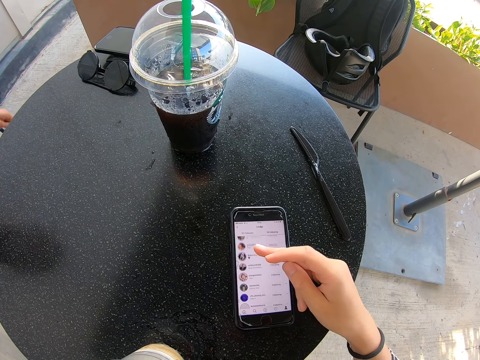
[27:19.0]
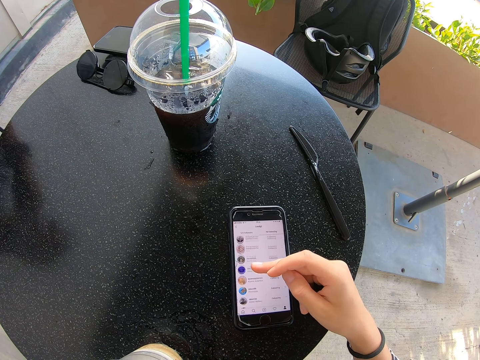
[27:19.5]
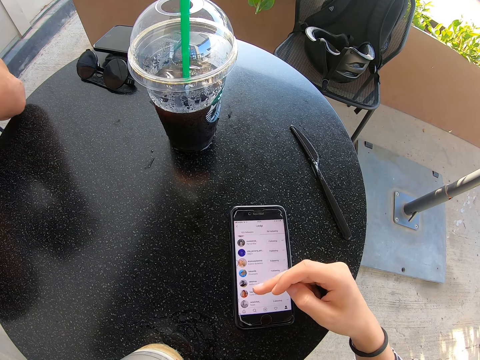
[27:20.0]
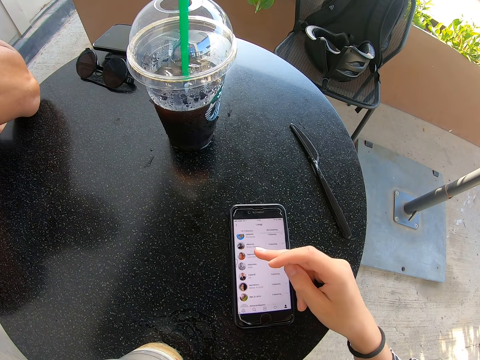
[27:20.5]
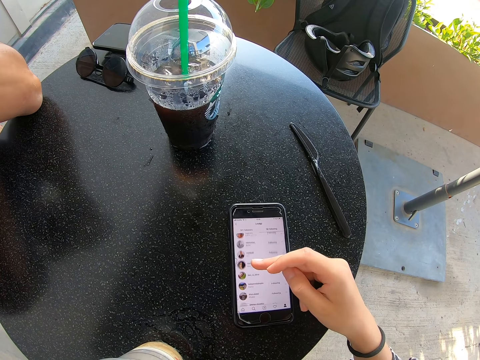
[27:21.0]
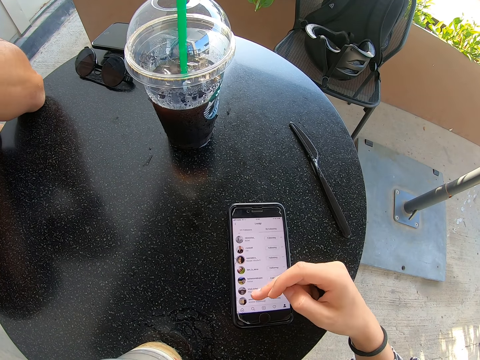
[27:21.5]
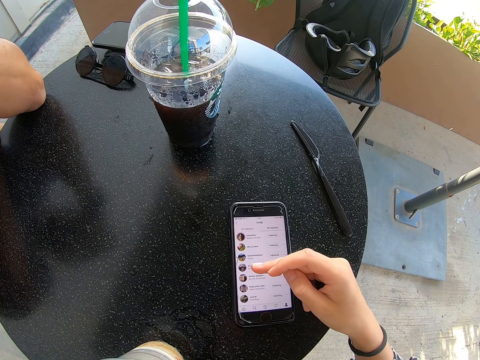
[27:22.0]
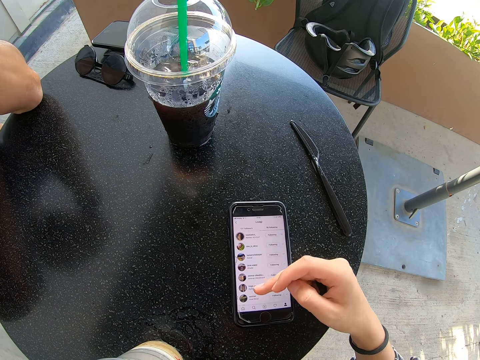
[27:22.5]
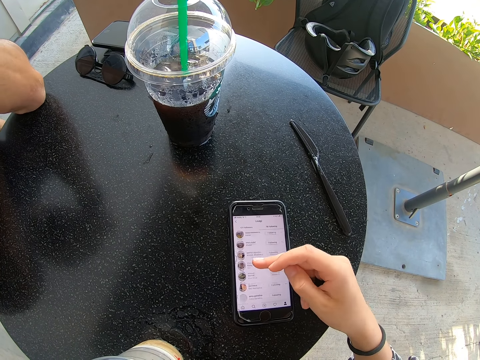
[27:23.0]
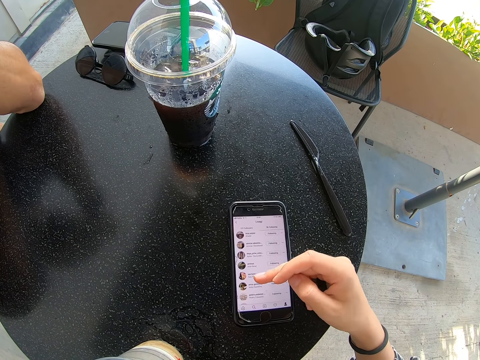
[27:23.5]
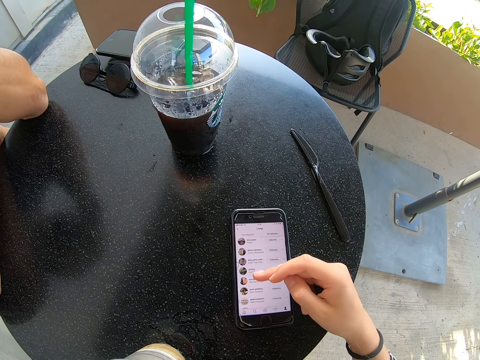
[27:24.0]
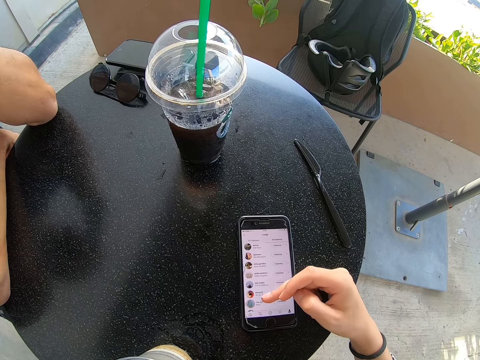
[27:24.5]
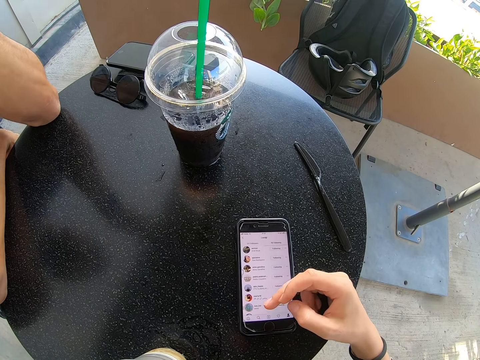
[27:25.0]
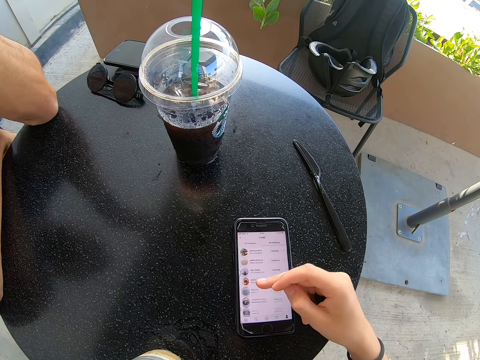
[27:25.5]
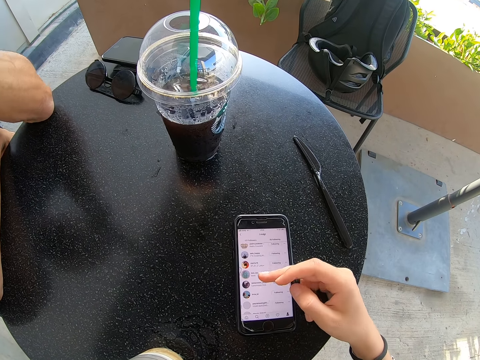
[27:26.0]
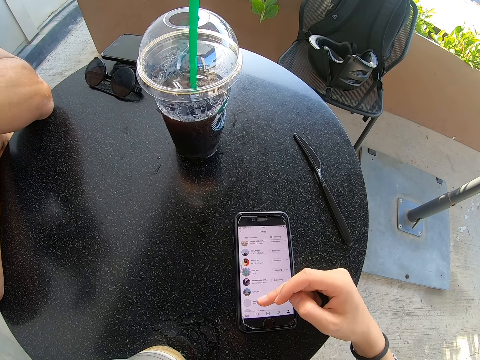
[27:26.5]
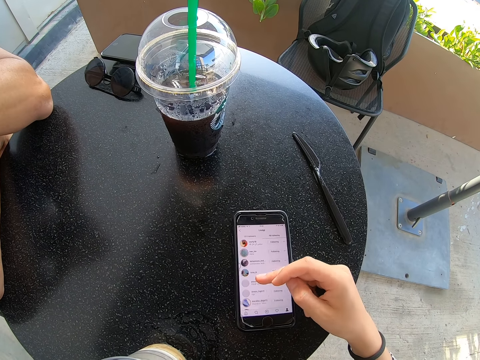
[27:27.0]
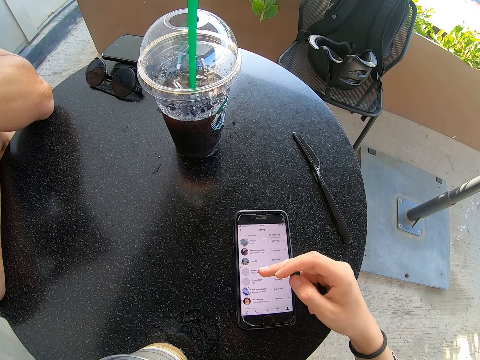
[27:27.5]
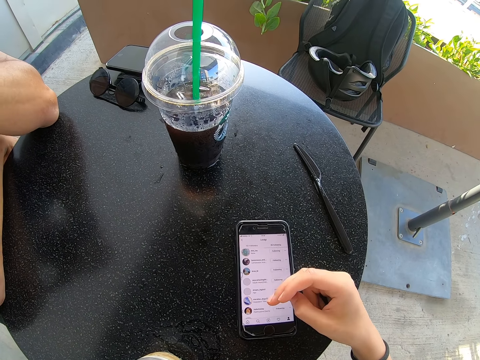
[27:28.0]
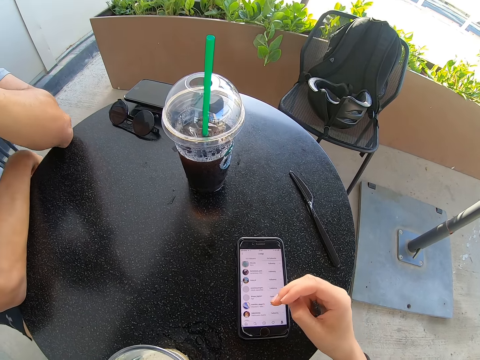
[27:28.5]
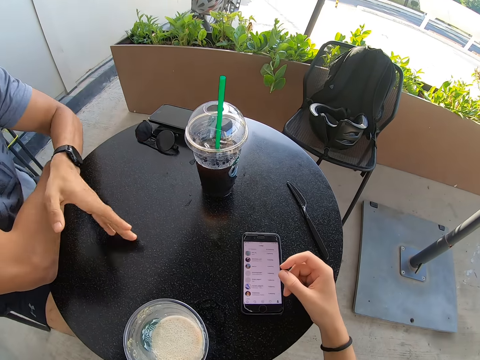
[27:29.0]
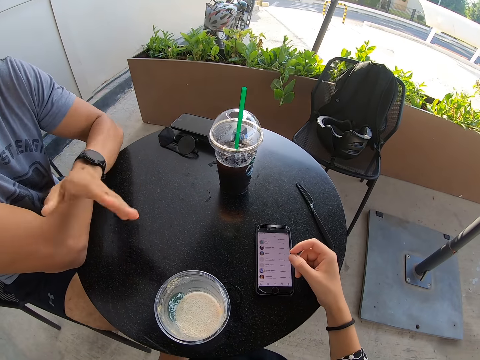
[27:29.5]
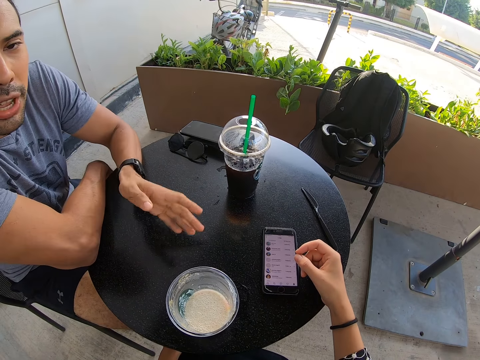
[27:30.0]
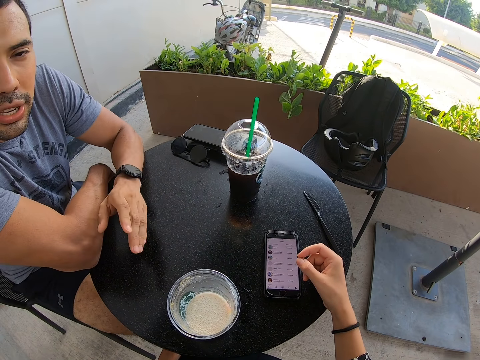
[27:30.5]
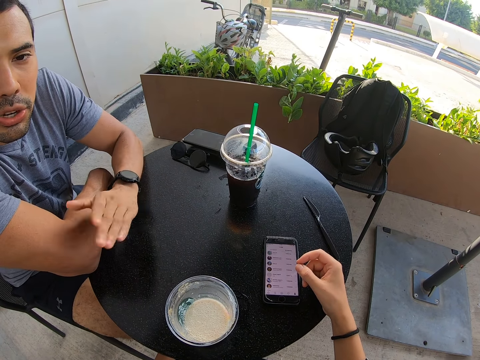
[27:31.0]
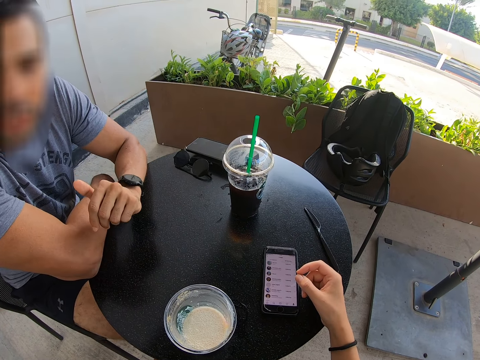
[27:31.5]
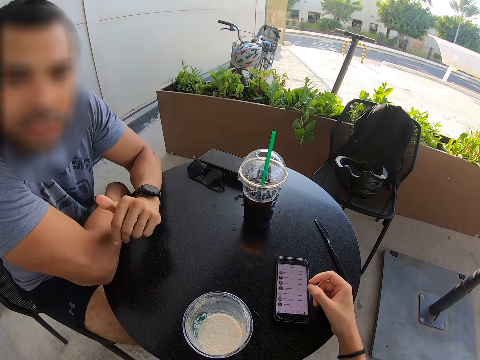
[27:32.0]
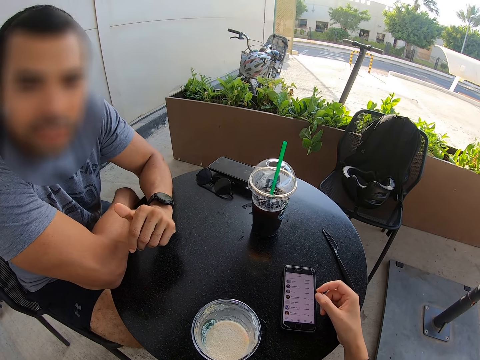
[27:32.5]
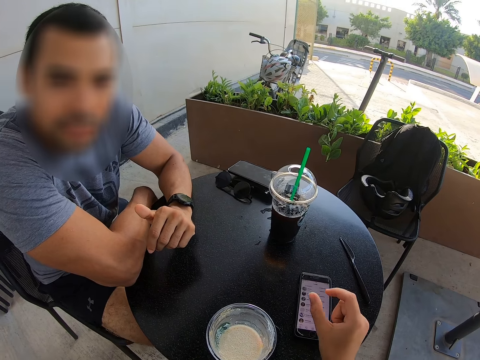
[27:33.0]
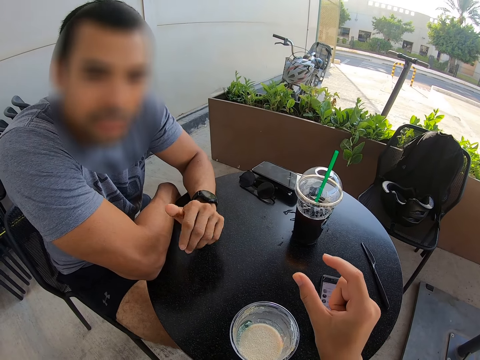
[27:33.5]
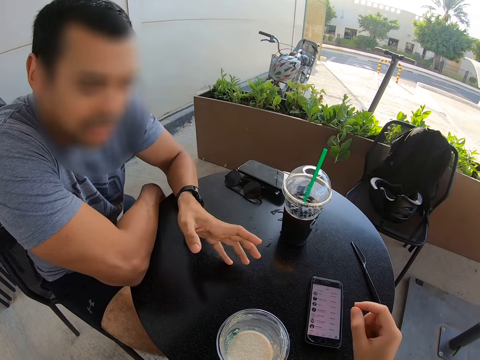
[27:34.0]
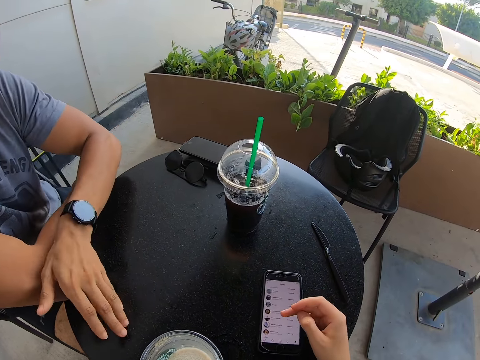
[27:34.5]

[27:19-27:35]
A man puts his hands on the table. The camera wearer uses the phone. The man shakes hands. The man talks to the camera wearer.

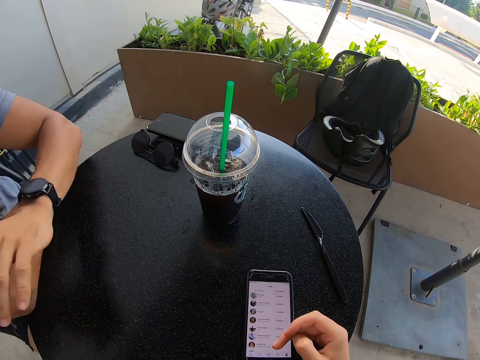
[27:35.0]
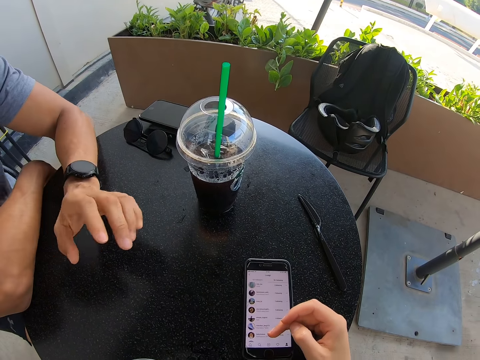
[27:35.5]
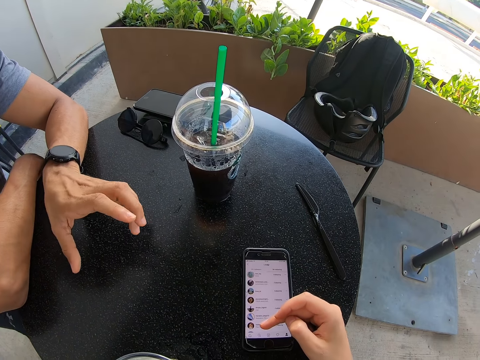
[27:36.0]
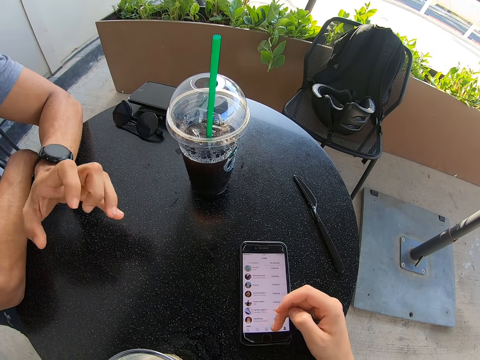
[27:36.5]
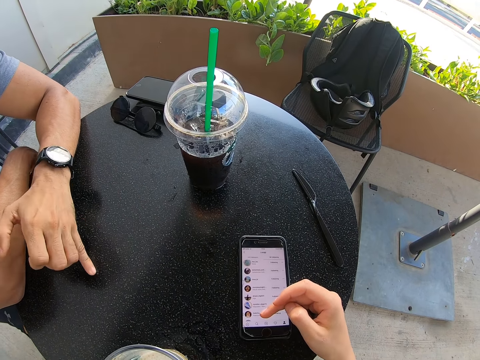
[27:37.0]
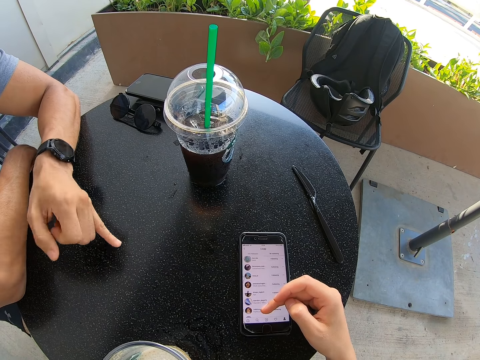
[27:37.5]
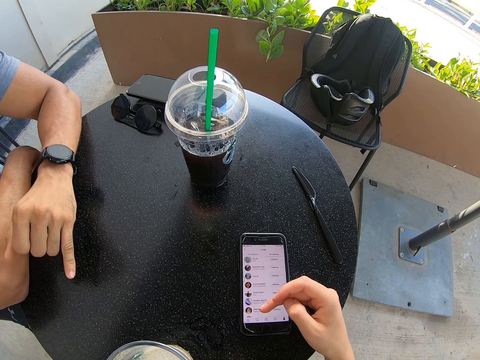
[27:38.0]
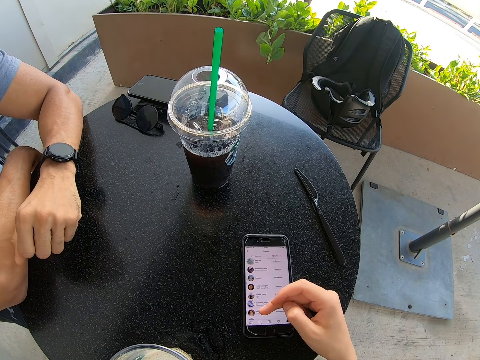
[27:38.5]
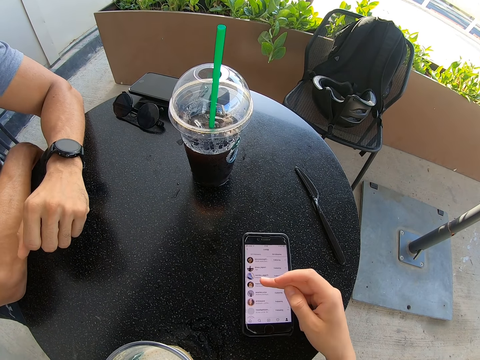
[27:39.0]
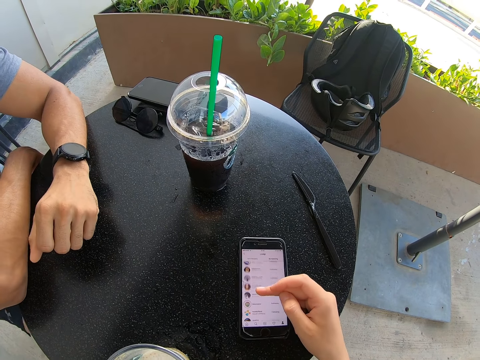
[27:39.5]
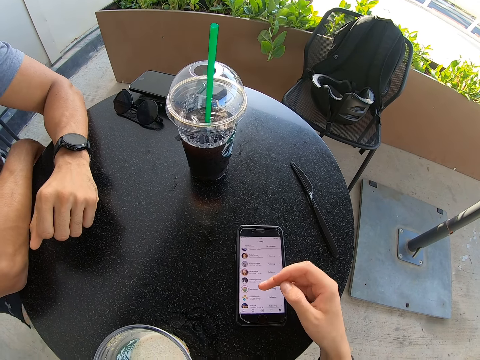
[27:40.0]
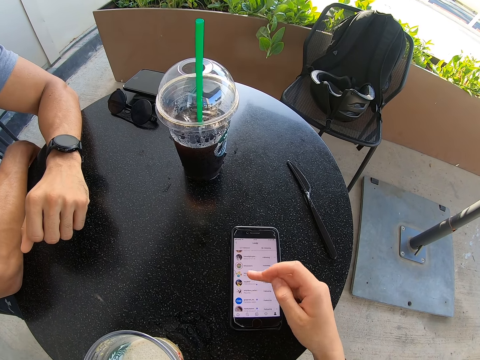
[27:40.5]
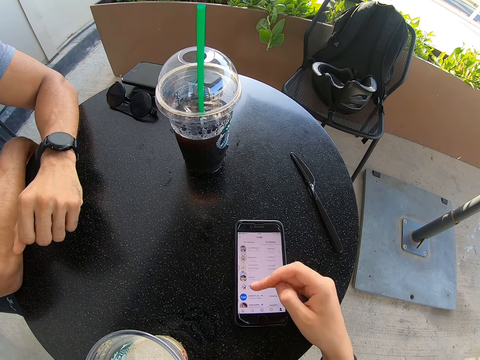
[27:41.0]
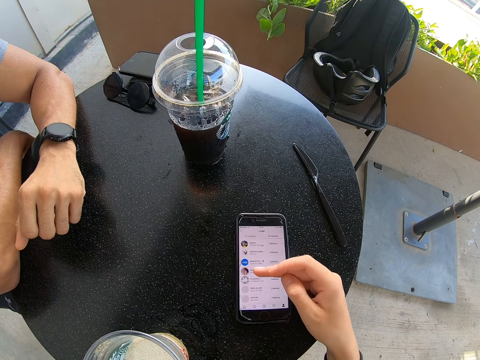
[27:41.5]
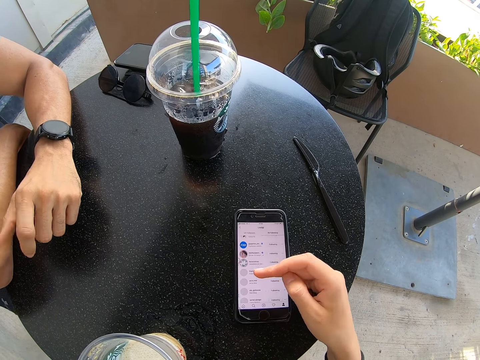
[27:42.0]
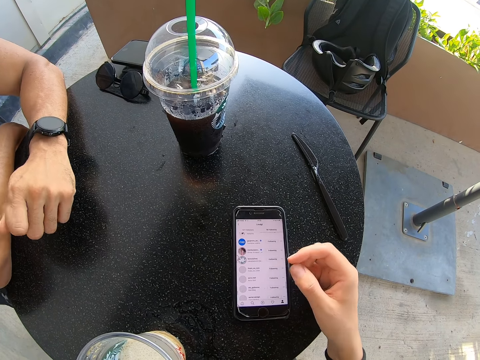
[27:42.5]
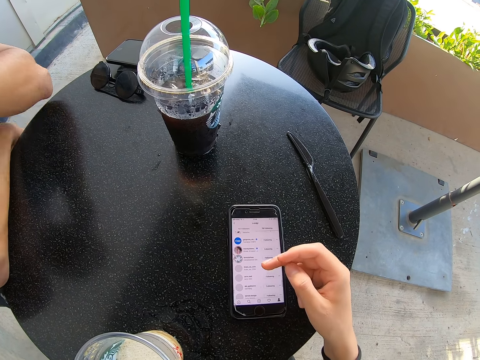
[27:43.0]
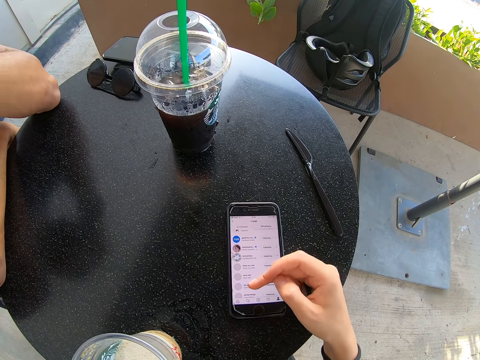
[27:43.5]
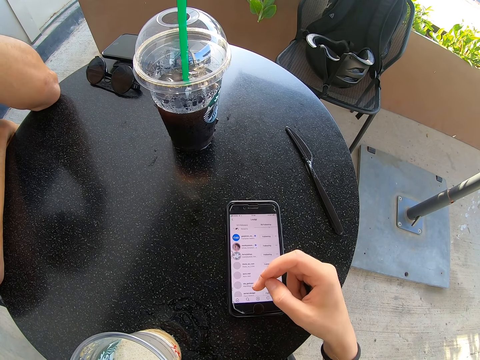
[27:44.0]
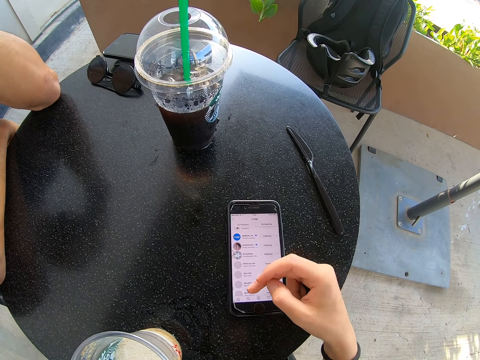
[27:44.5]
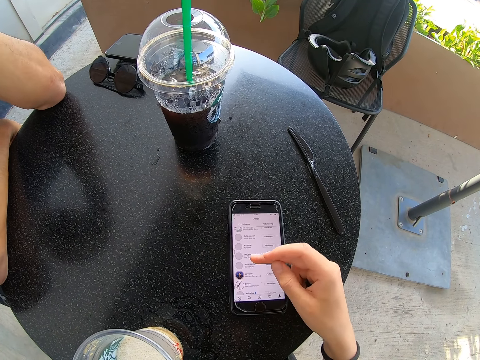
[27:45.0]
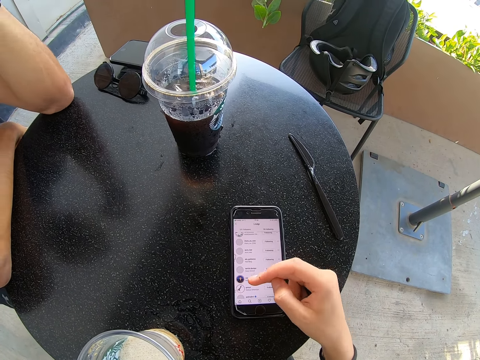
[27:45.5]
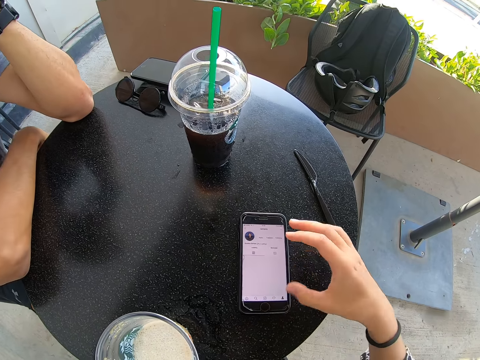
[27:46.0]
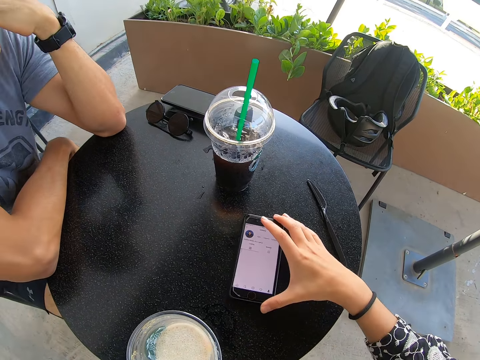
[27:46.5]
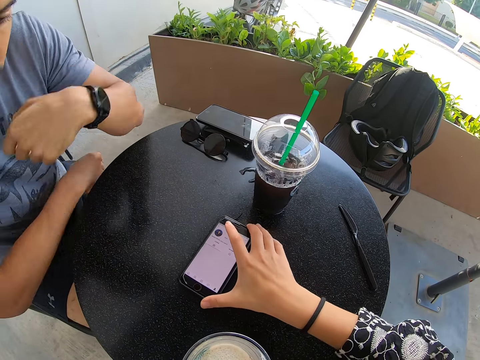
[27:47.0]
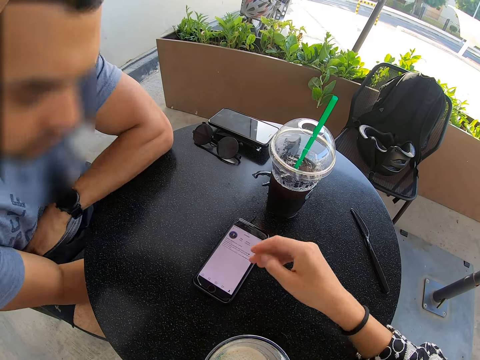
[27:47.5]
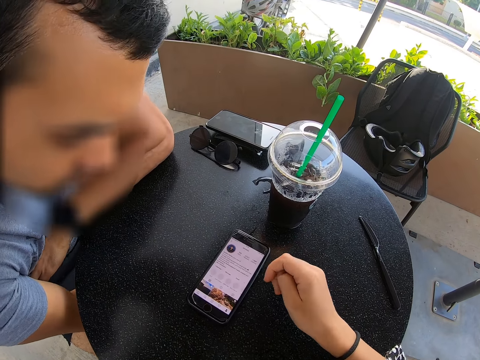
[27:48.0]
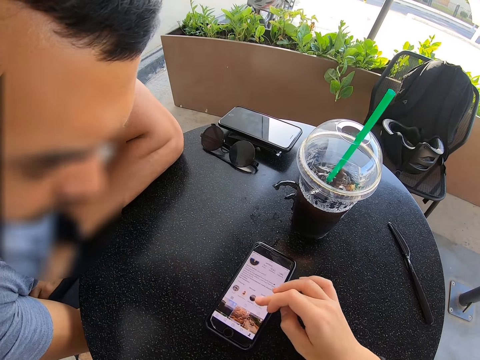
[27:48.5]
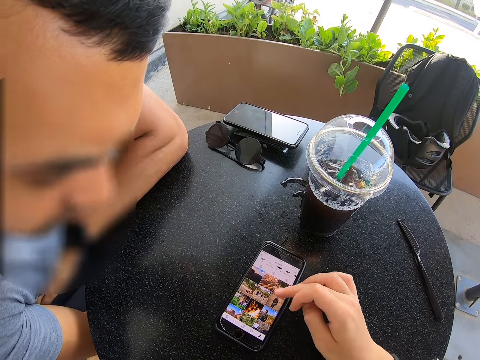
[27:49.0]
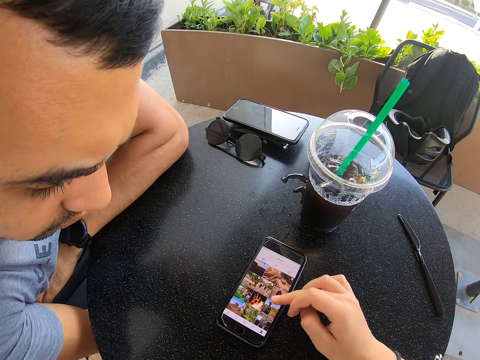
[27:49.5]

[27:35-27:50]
A man shakes hands. The camera wearer uses the phone. They move the phone to another man. They use the phone.
